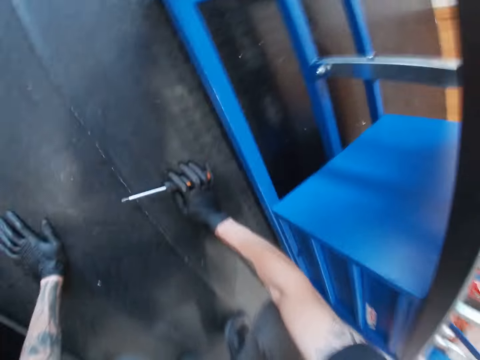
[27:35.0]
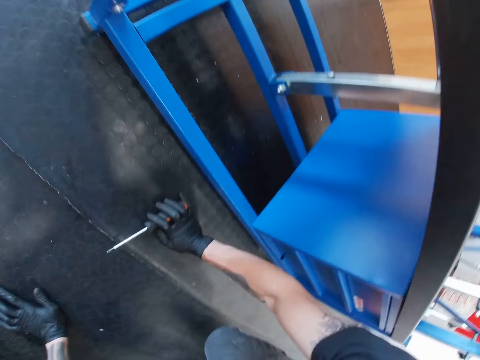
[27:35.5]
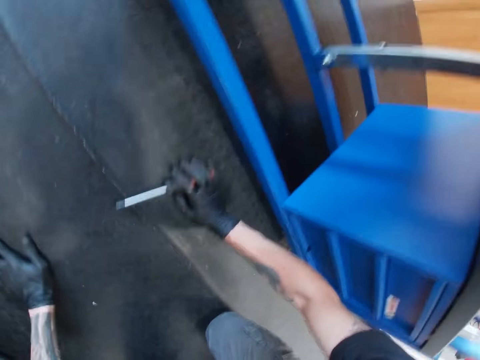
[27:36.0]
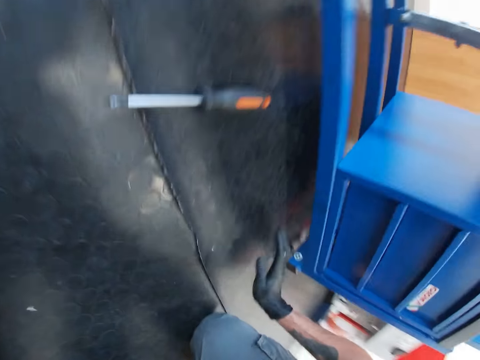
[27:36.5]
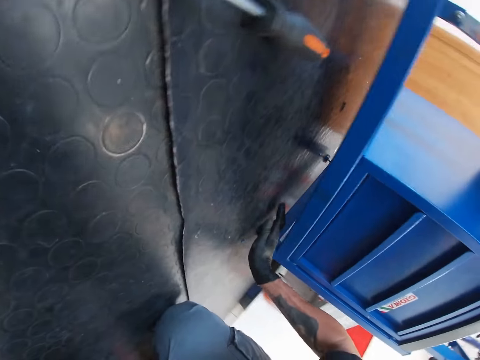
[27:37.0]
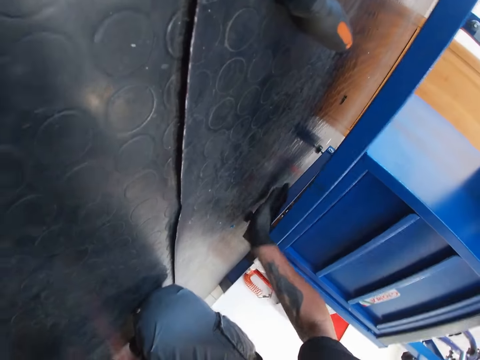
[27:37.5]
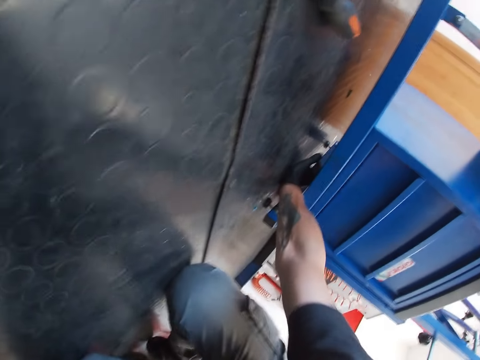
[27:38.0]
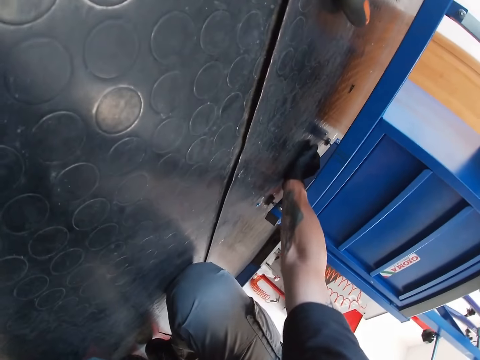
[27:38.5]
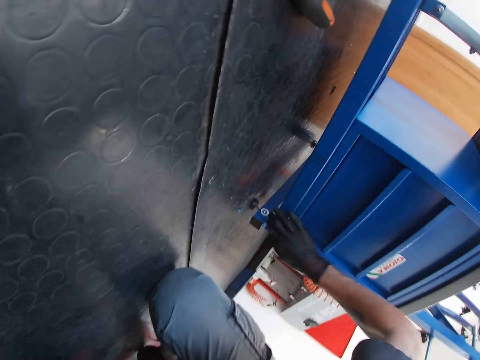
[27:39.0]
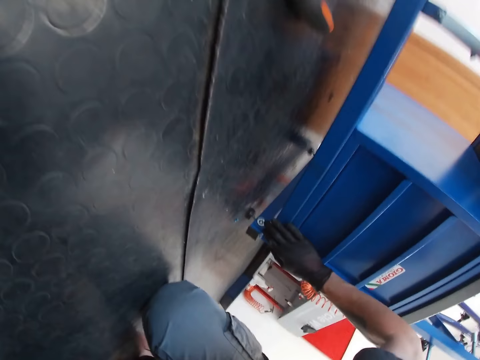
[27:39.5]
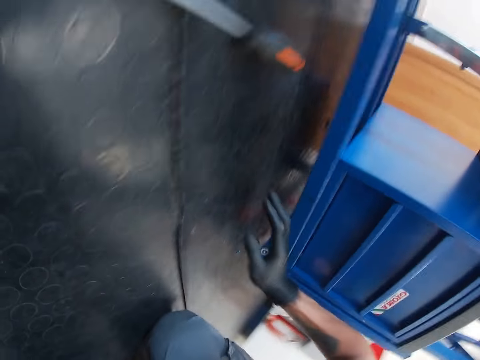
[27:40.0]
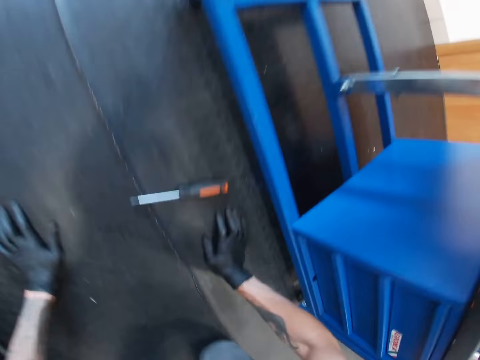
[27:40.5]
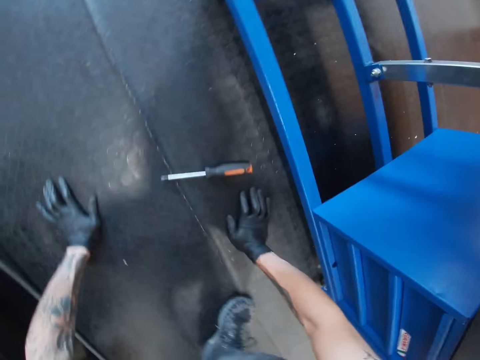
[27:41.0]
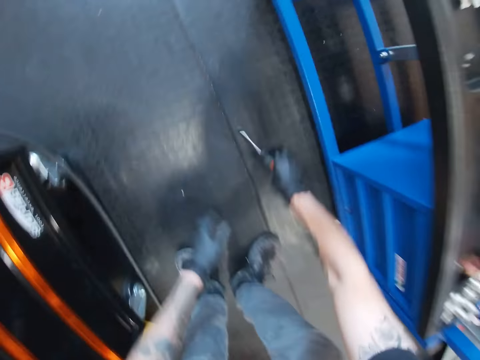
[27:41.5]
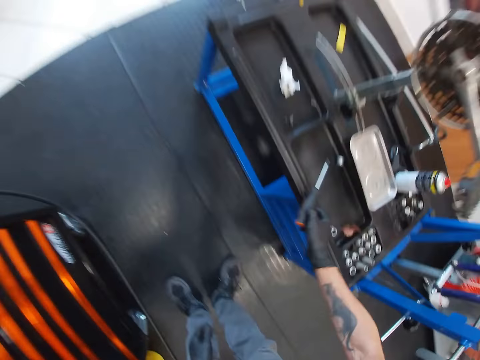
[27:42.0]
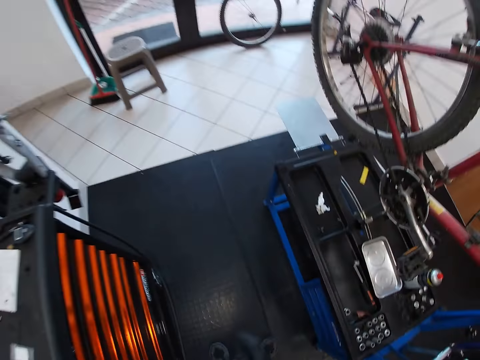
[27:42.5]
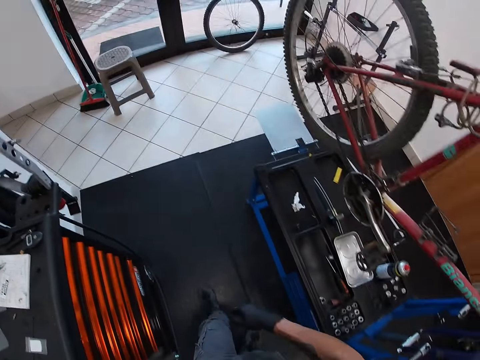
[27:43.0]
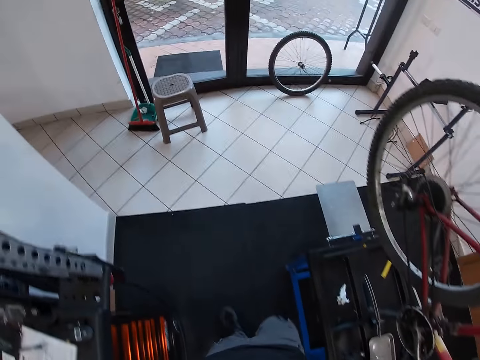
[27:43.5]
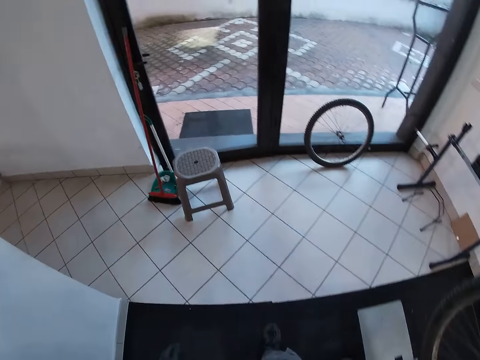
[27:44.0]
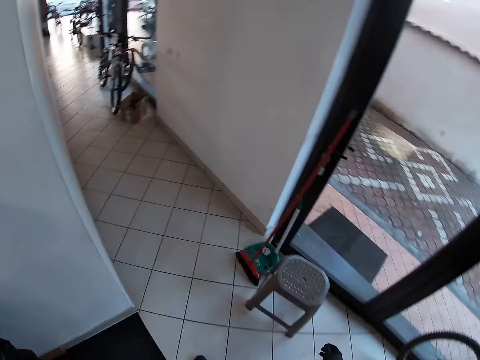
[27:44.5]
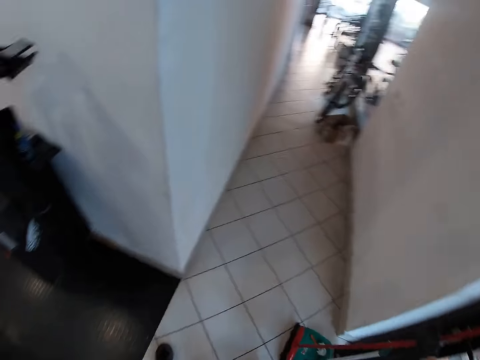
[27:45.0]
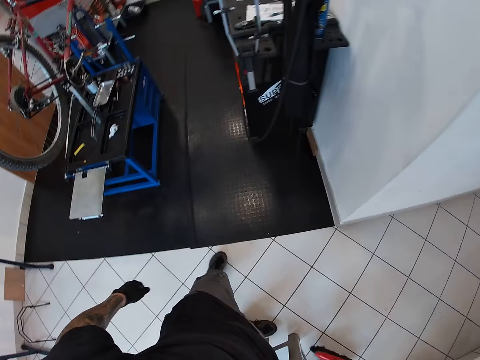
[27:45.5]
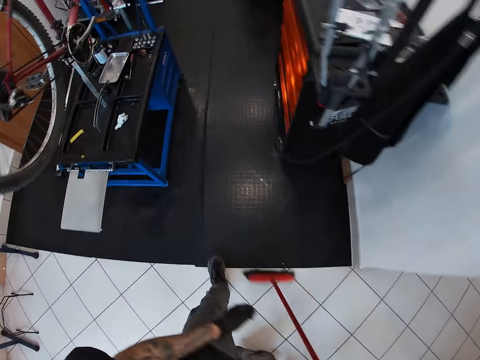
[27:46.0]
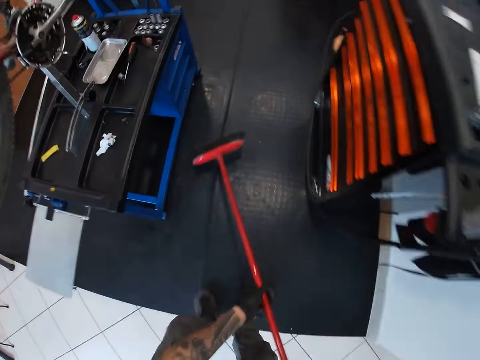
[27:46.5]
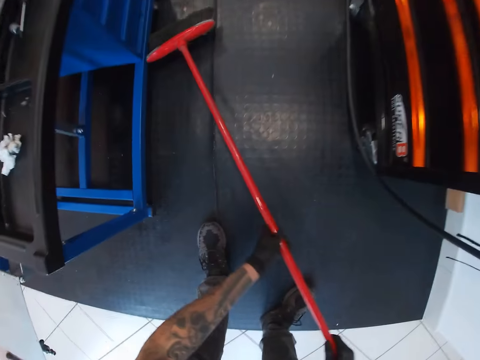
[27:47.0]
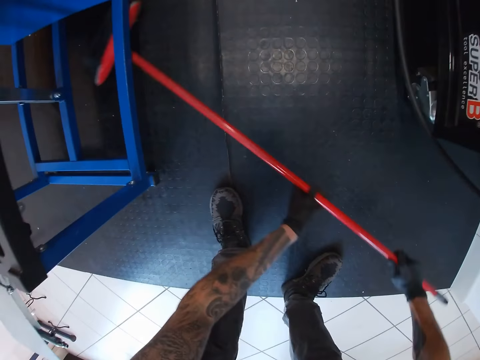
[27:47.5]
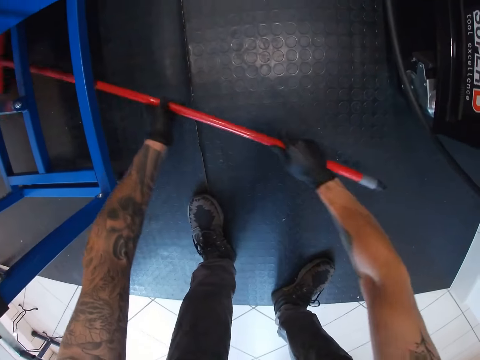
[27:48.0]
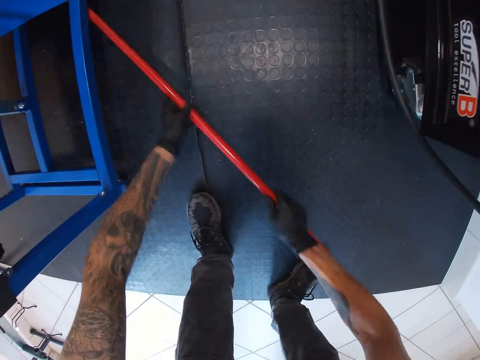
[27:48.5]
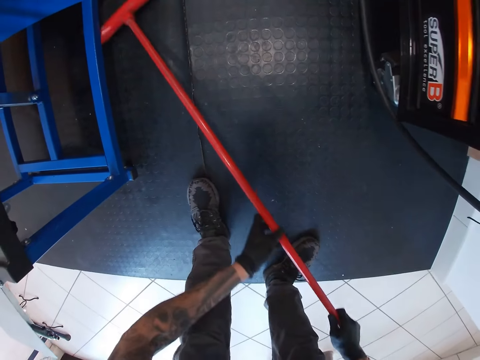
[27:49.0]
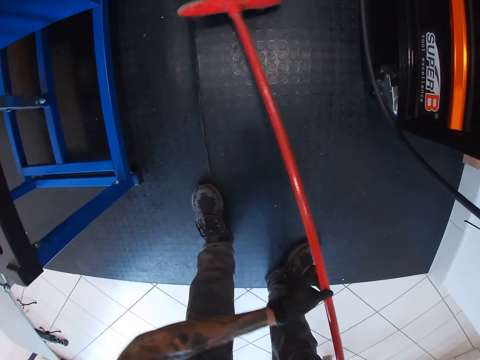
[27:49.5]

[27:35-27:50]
The camera wearer touches the floor mat with both hands. He places the screwdriver in his right hand on the floor. He searches the floor mat with his right hand for a screw. He touches a repair stand or tool rack with his right hand. He gets up. He picks the screwdriver from the floor mat with his right hand. He drops the screwdriver on the repair stand with his right hand. He walks ahead. He picks an indoor broom with his right hand. He turns around. He sweeps under the repair stand with the indoor broom in both hands. He bends down with the broom. He pulls a screw with the broom under the tool rack.

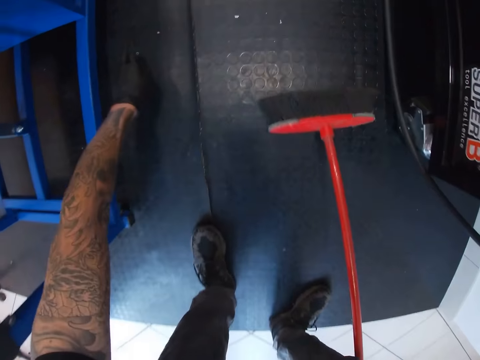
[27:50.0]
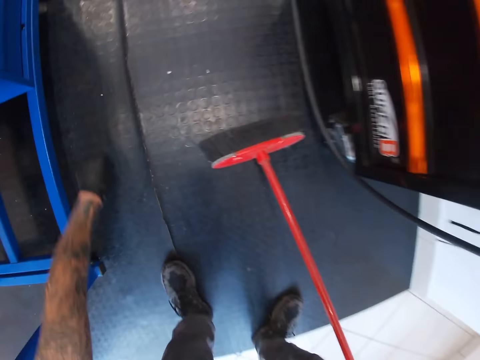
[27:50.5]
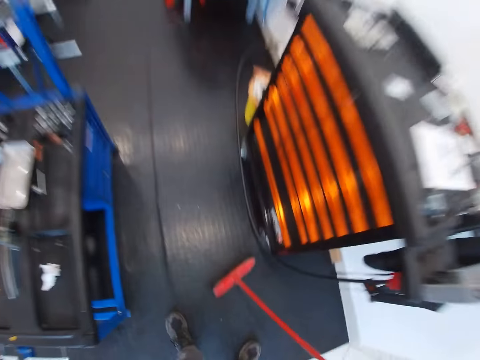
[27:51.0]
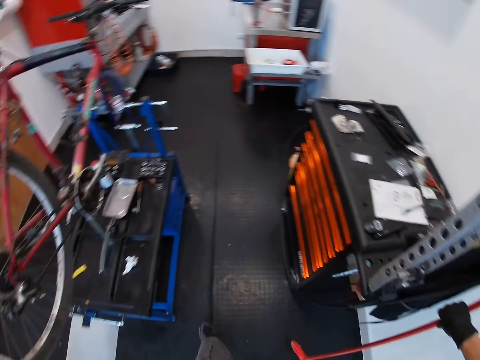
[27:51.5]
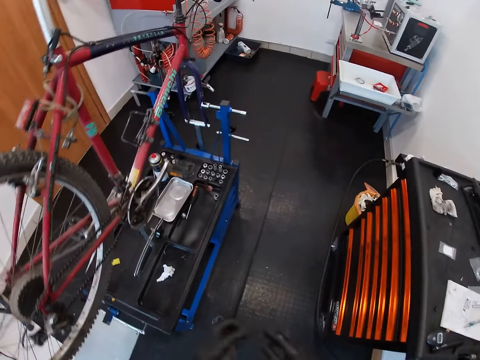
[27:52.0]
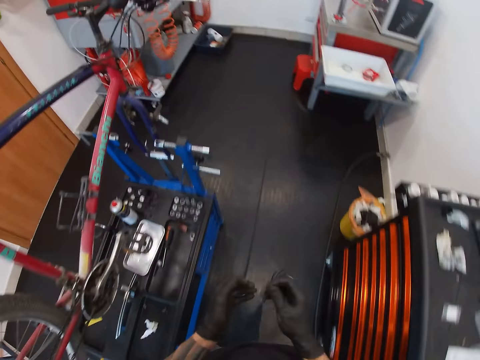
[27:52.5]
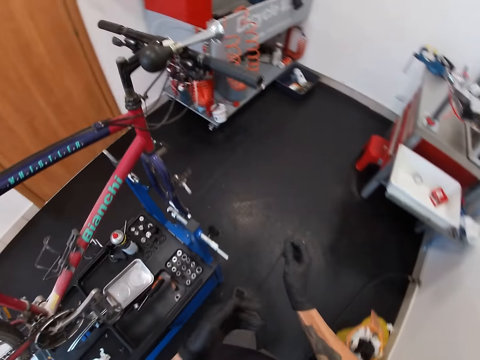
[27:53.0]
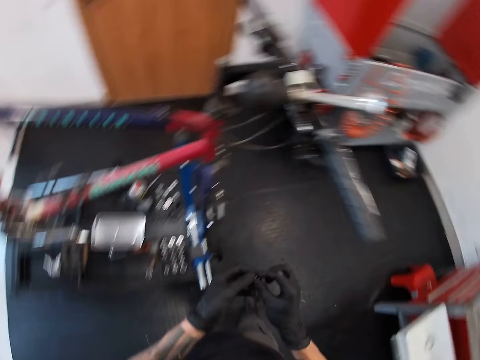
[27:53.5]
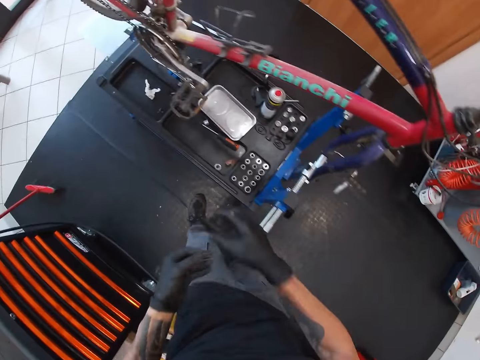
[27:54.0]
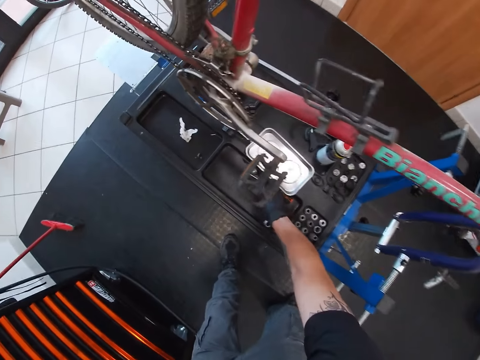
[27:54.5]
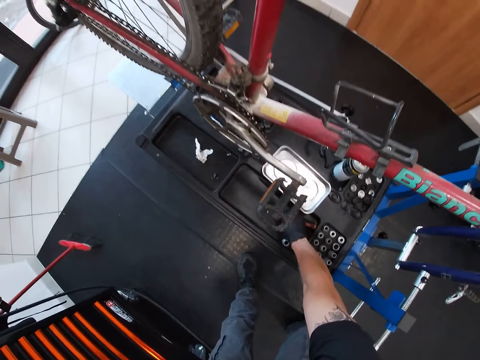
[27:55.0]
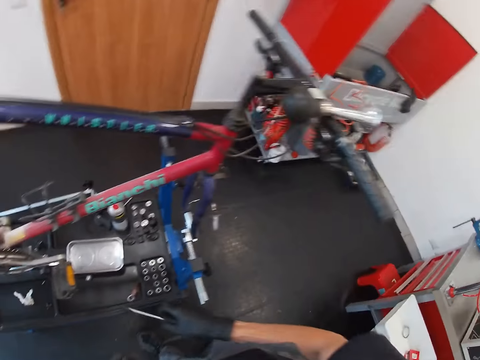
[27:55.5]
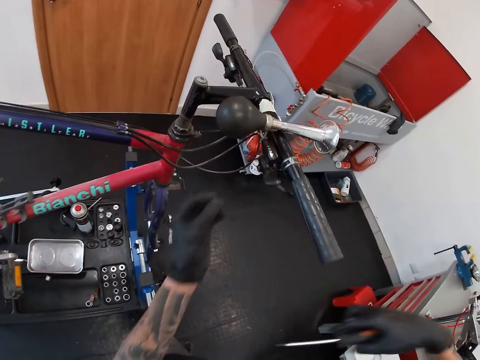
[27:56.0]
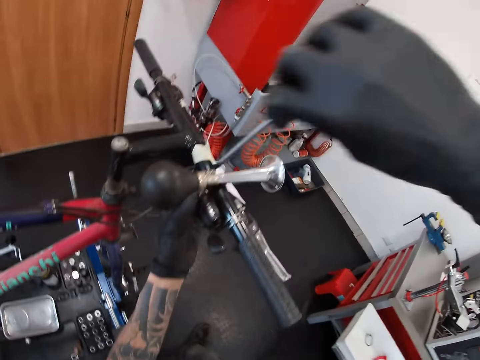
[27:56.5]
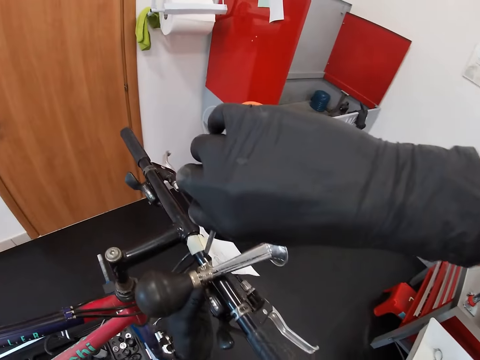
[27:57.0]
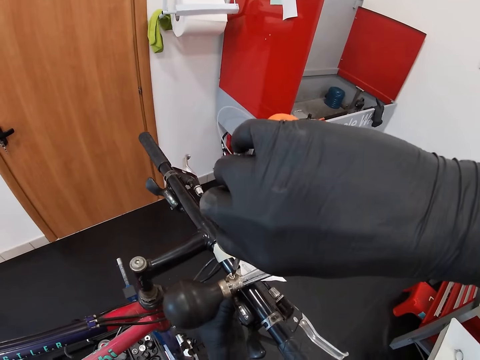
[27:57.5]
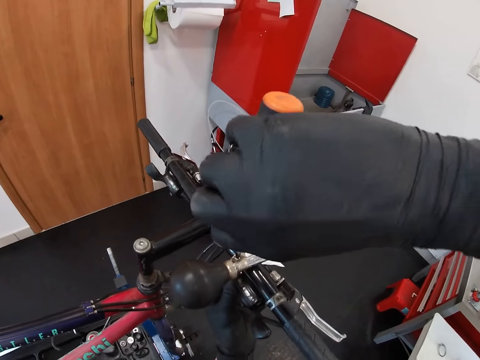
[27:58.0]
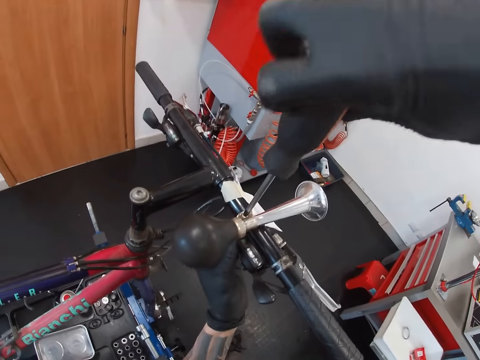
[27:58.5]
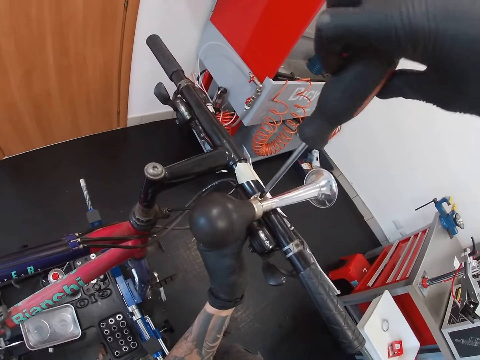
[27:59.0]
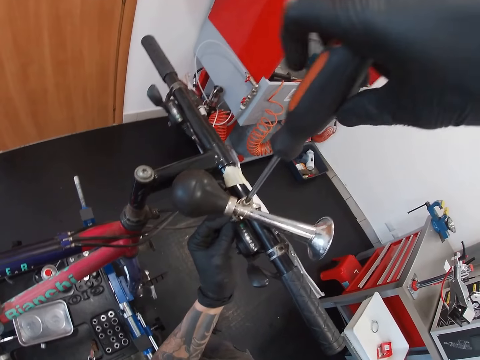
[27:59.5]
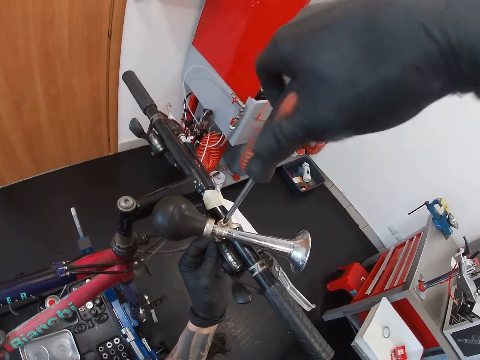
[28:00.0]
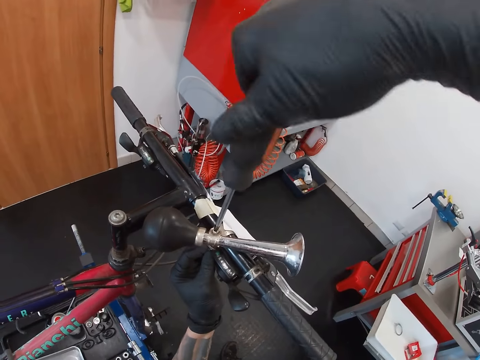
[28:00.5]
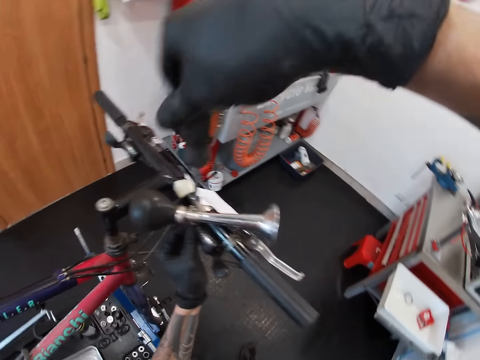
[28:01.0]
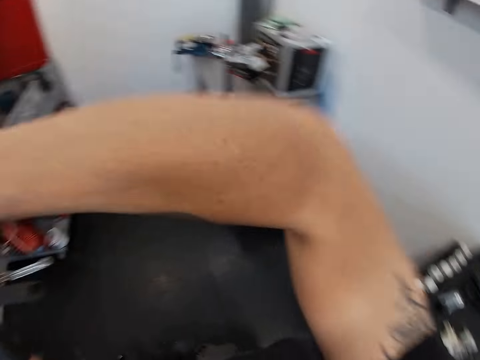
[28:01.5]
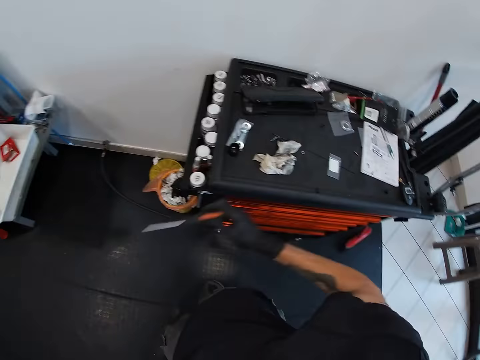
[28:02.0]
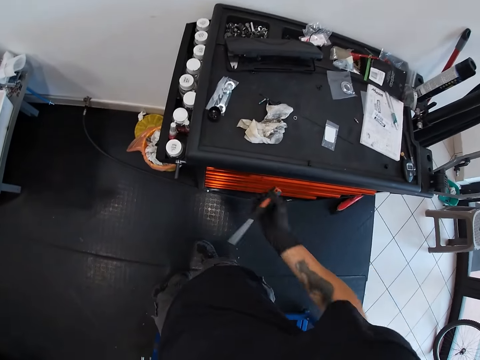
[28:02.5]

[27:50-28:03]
The camera wearer picks a screw from the floor mat with his left hand. He drops the indoor broom on a wall with his right hand. He walks to the tools rack or repair stand. He passes the screw to his right hand from his left hand. He passes the screw to his left hand from his right hand. He picks the screwdriver from the repair stand with his right hand. He holds the bicycle horn clamp on the bicycle with his left hand. He screws the bicycle horn clamp on the bicycle with the screwdriver in his right hand.
